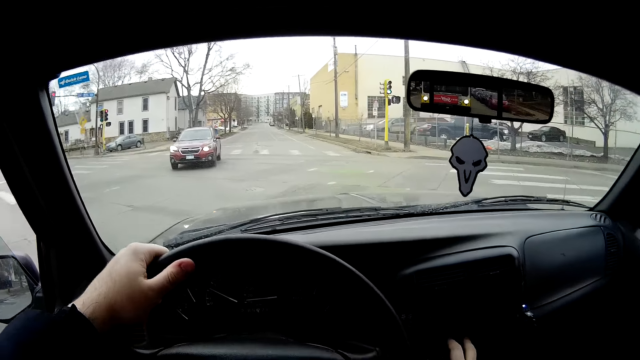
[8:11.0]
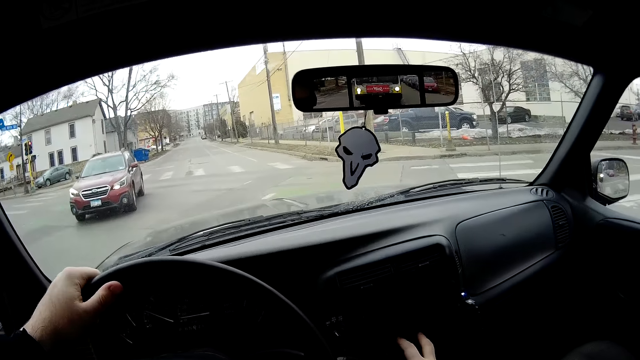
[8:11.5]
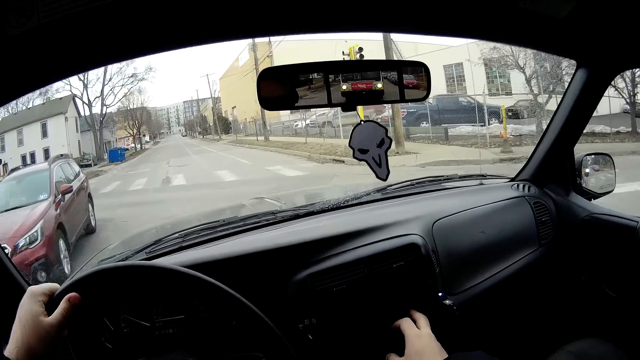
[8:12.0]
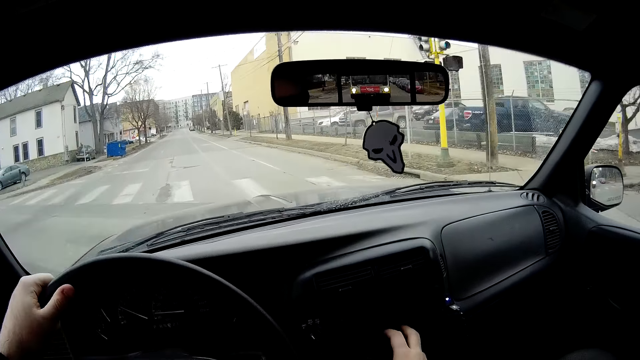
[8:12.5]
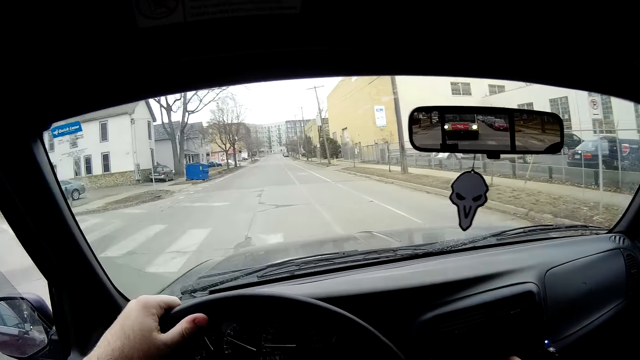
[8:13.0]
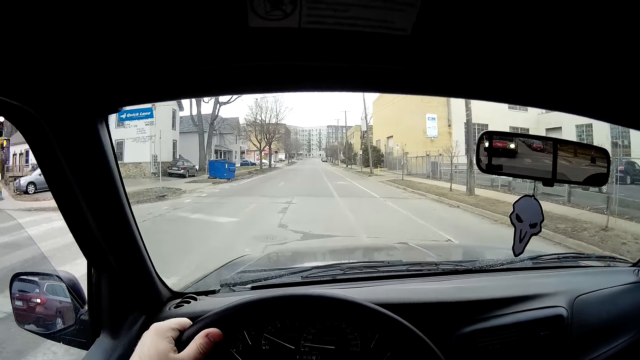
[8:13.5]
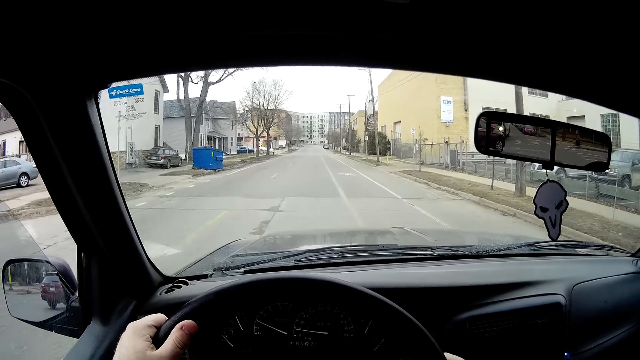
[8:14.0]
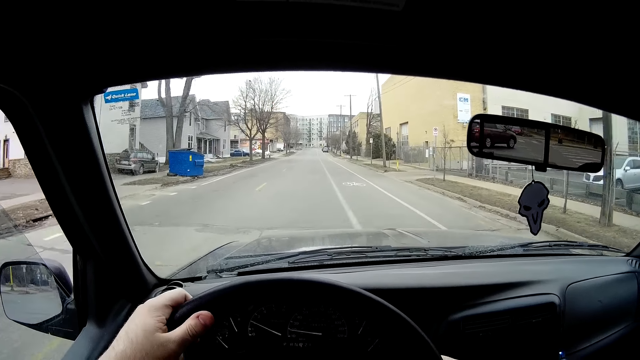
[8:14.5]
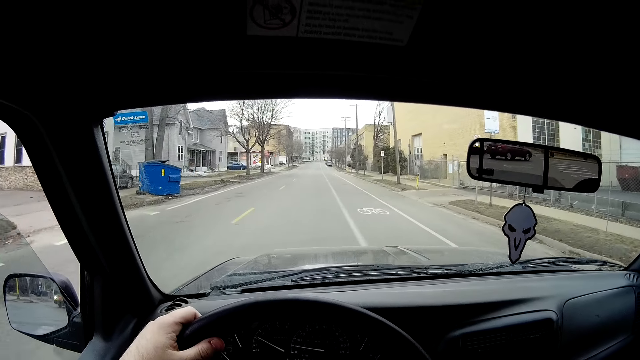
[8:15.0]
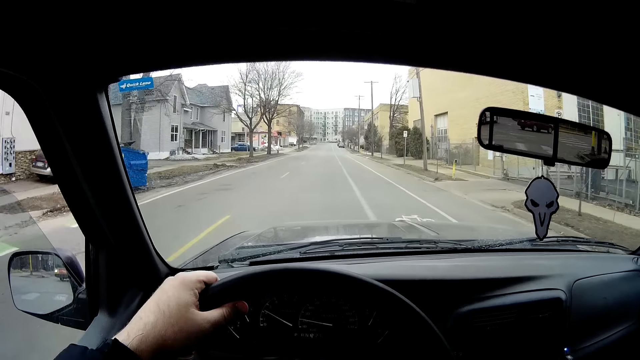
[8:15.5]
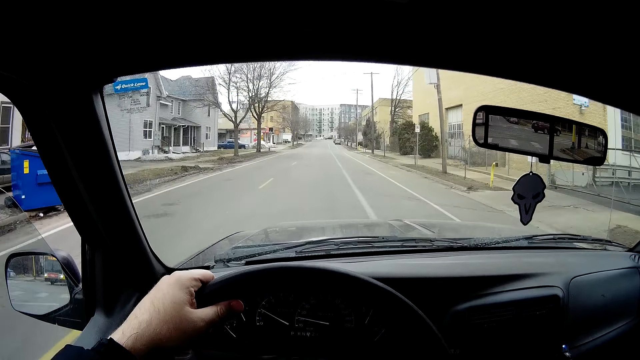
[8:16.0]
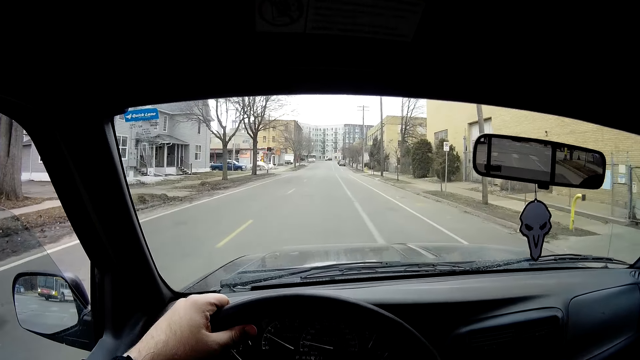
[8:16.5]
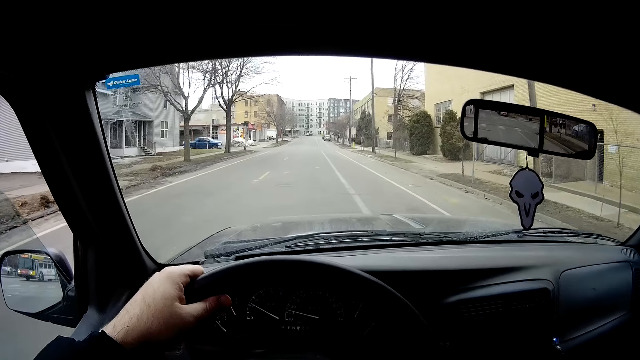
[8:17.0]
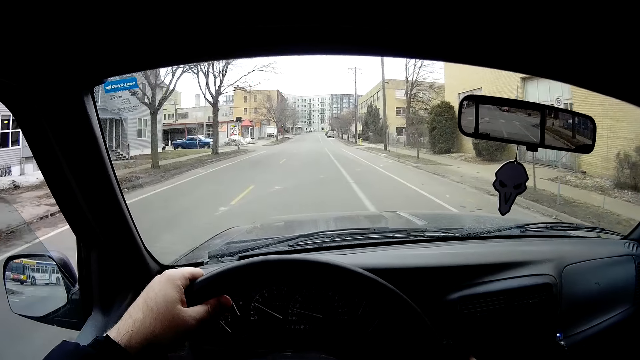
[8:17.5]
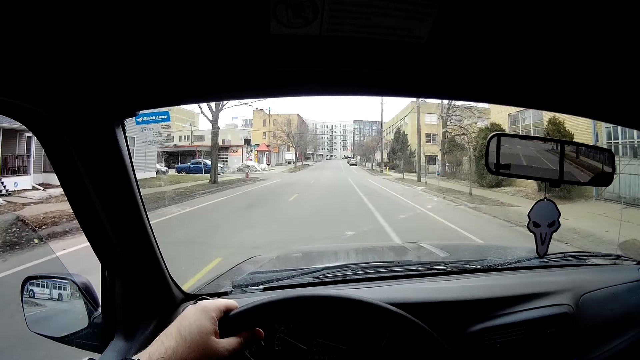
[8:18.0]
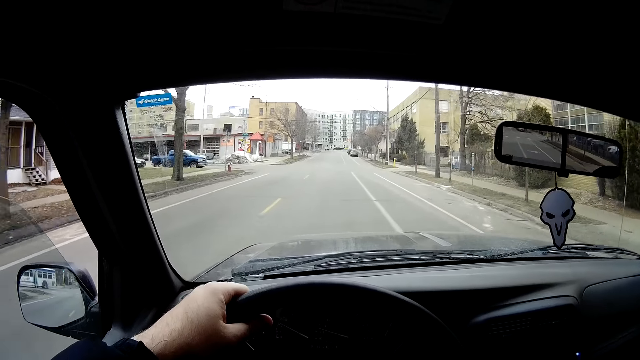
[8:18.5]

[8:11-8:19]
The camera wearer holds the dashboard. They drive the car on the road.

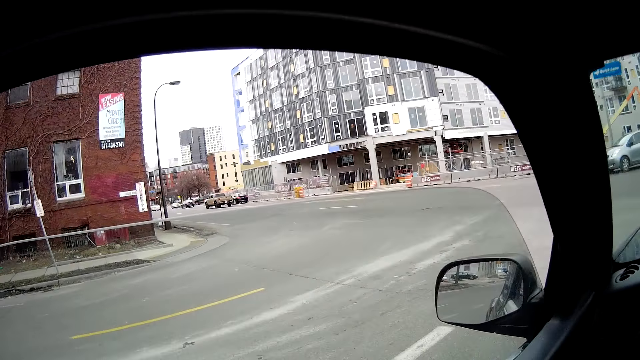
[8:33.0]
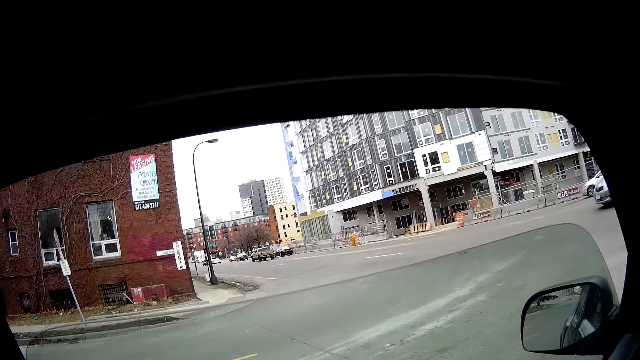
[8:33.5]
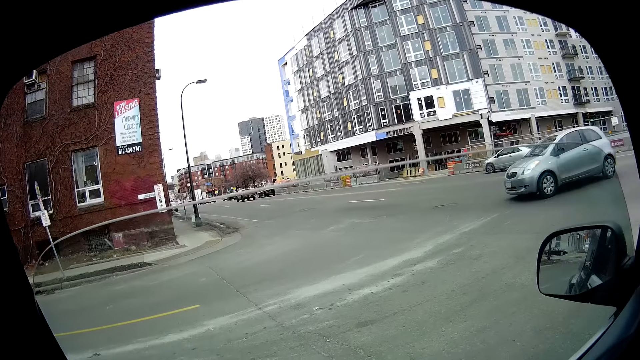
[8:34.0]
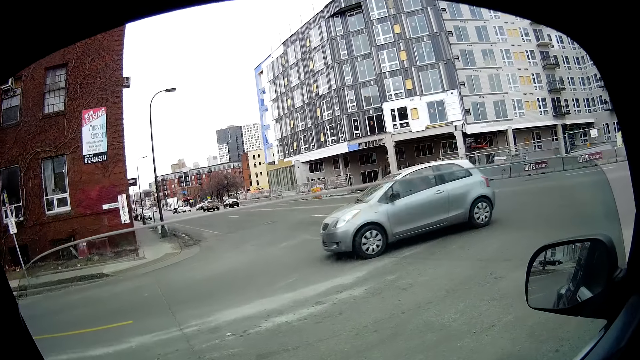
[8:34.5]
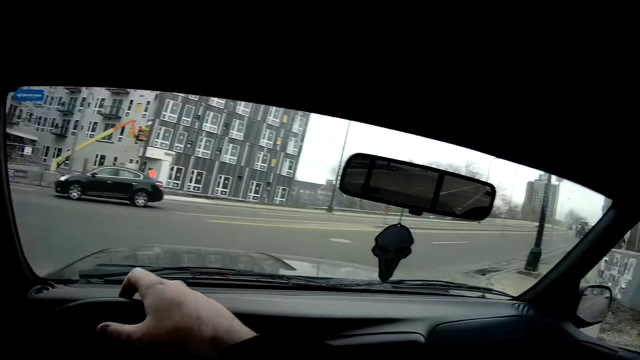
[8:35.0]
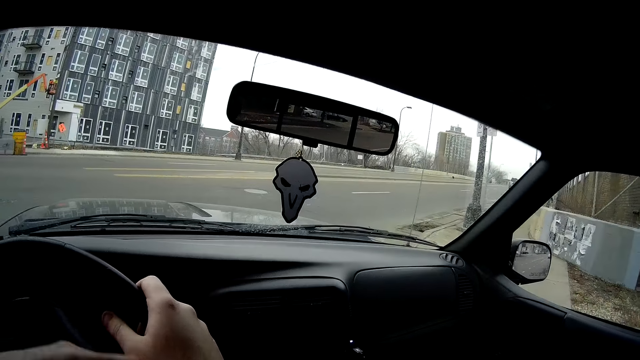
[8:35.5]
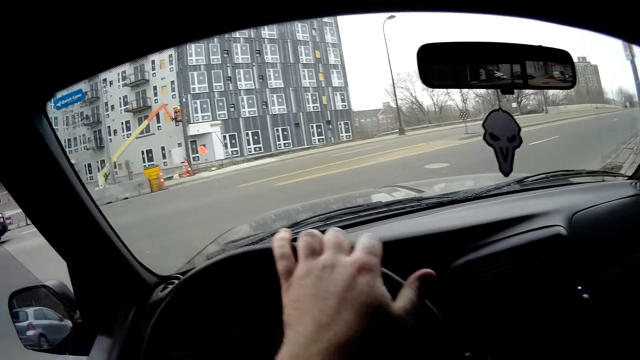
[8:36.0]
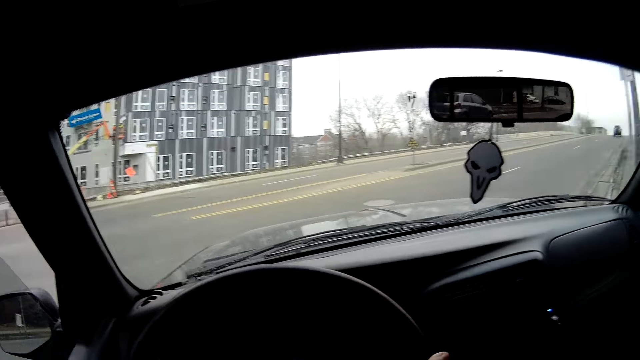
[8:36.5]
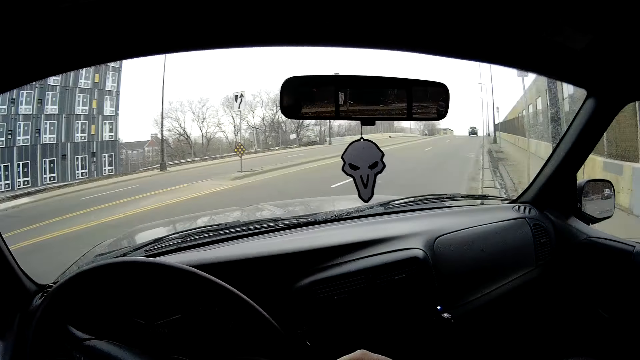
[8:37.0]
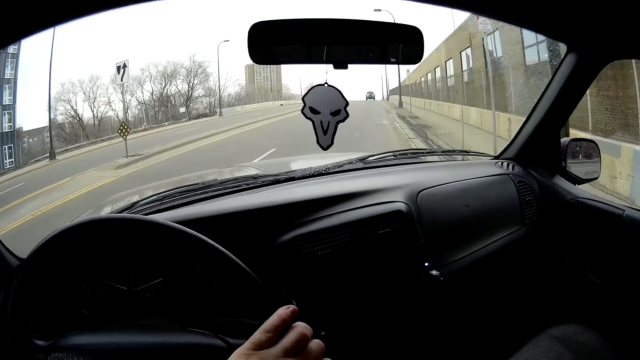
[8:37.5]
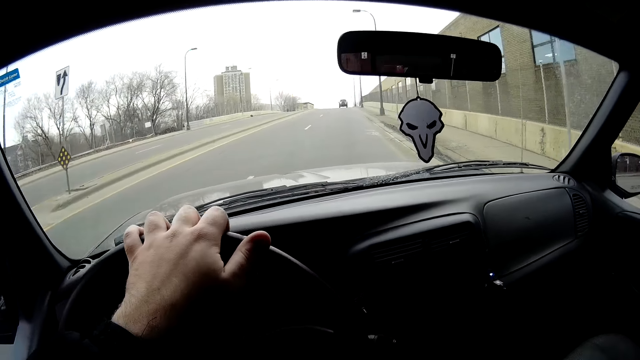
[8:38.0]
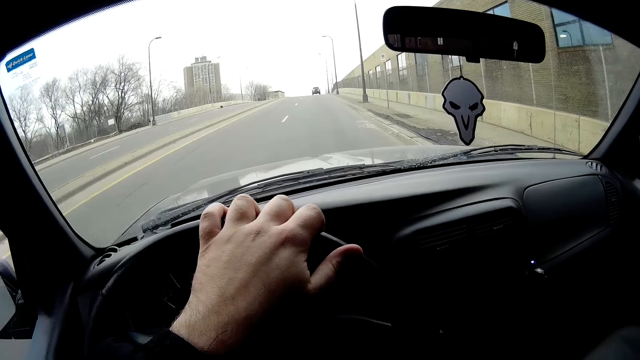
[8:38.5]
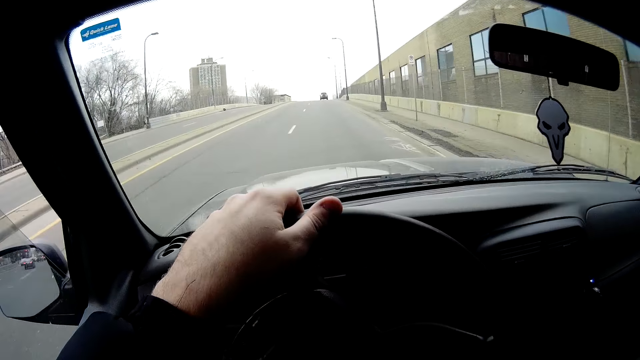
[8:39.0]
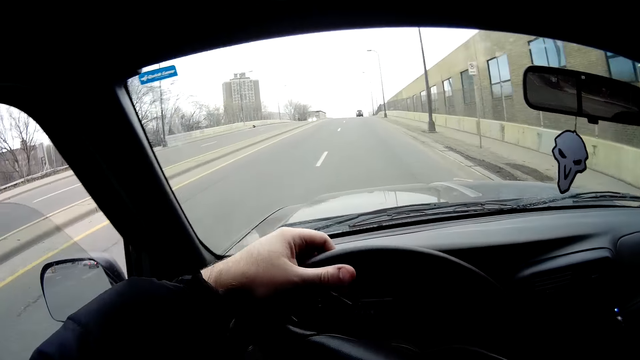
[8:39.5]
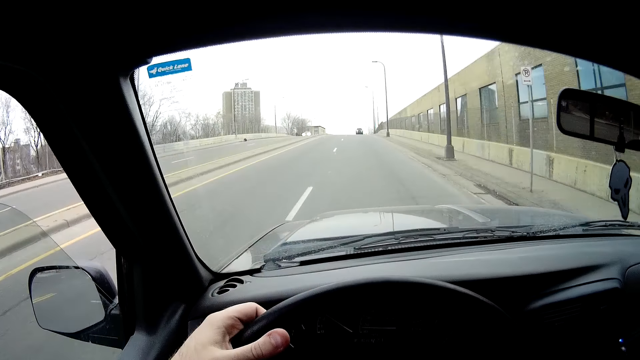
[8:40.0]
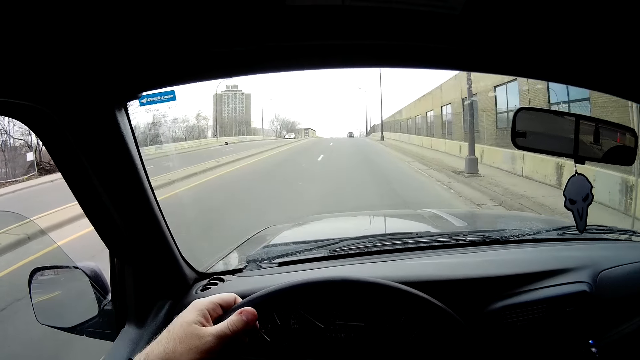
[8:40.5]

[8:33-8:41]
The camera wearer stops the car at the junction. They observe the road. They drive the car on the road.

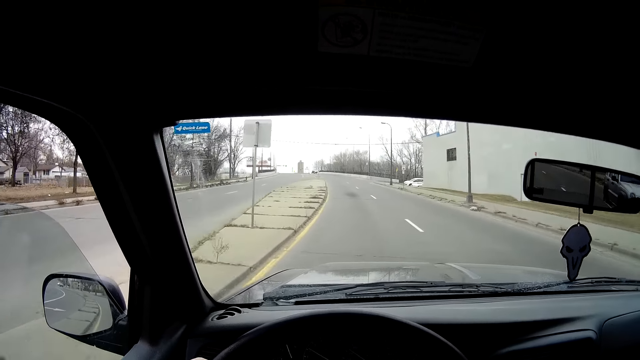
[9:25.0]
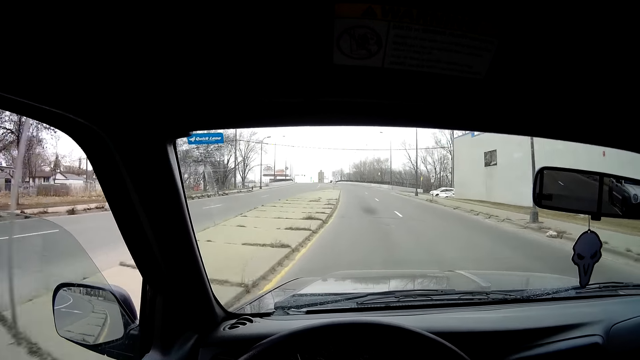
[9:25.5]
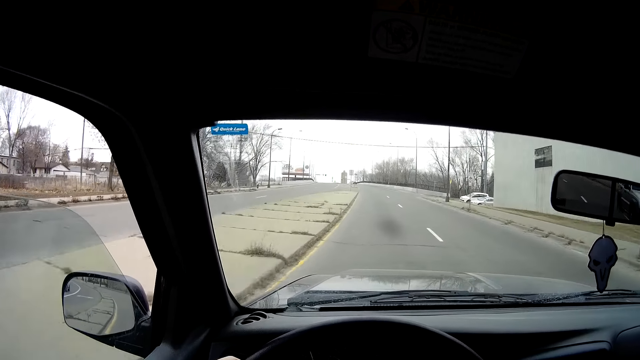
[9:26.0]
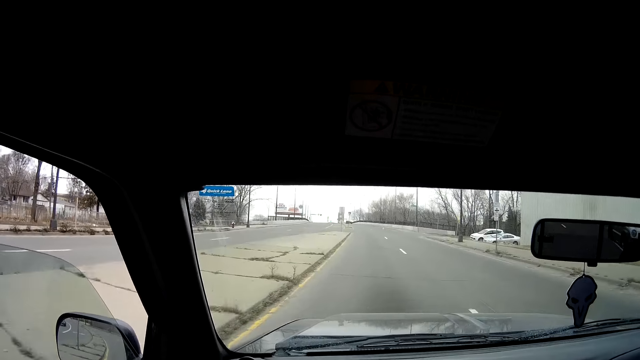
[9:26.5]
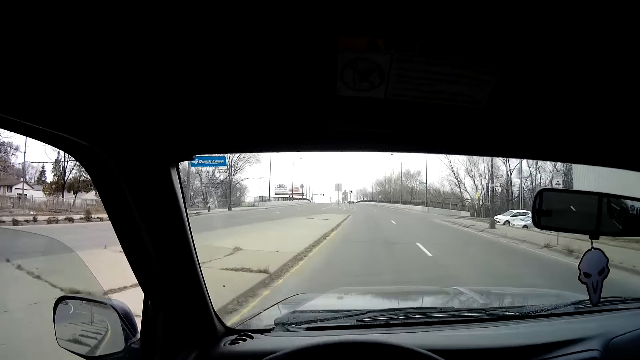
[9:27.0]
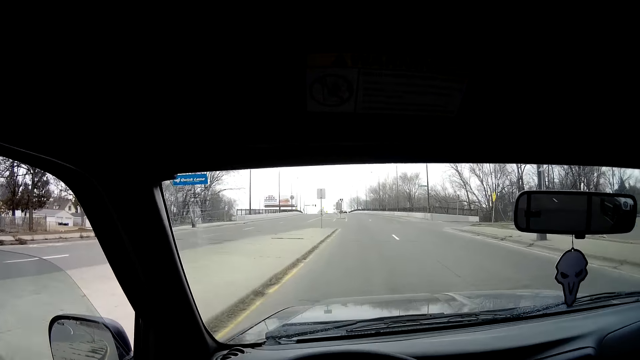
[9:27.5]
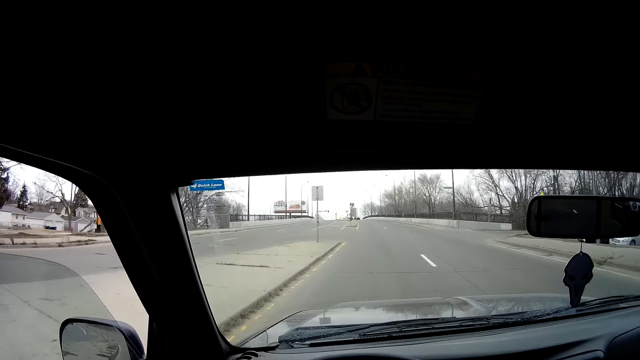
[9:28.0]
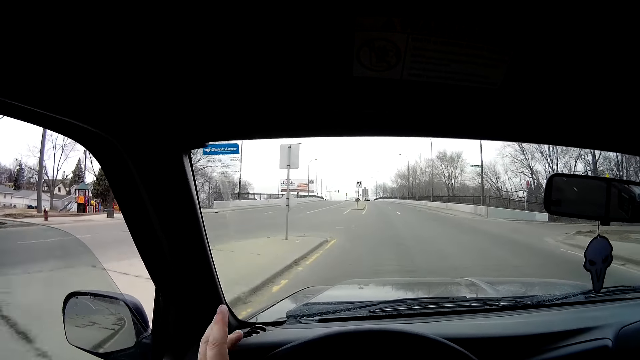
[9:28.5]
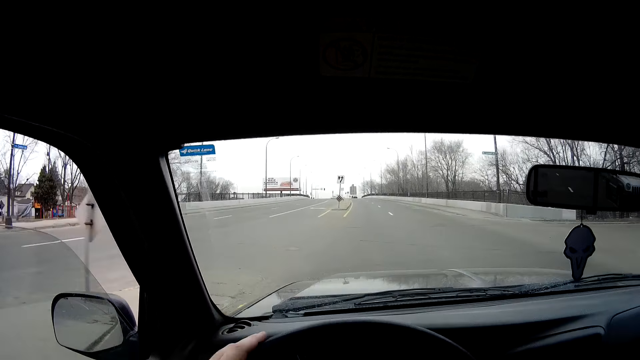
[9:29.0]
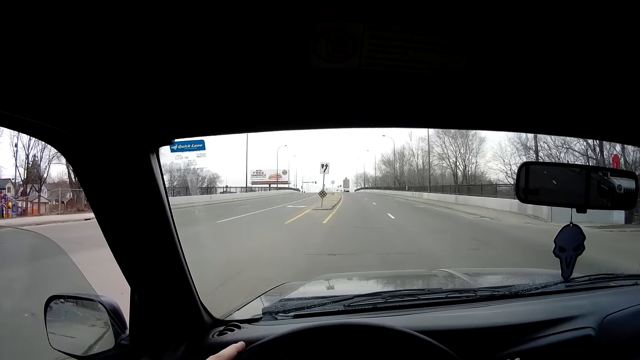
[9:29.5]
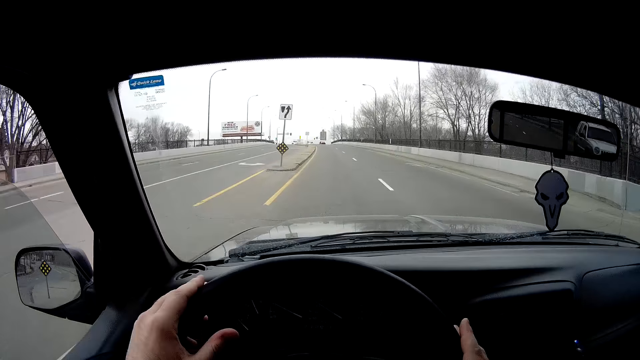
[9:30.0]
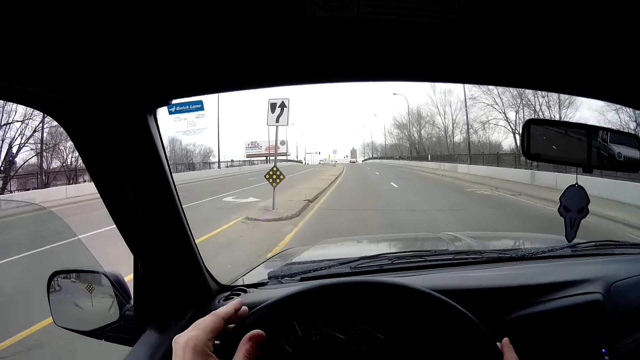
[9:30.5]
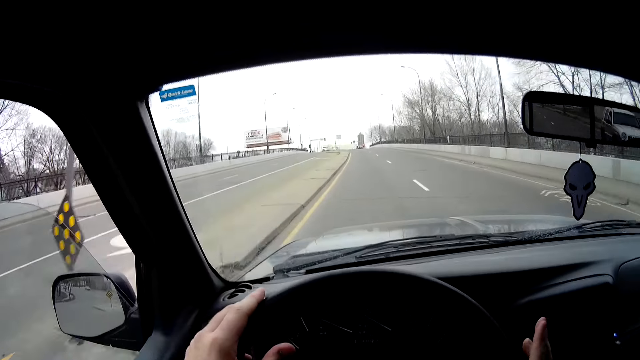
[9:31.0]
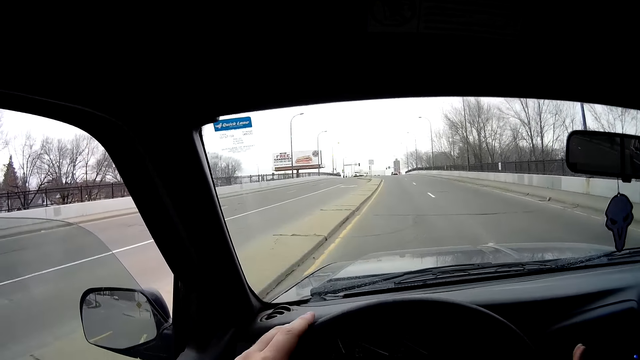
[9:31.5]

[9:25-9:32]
The camera wearer hits the steering wheel with his hands.
